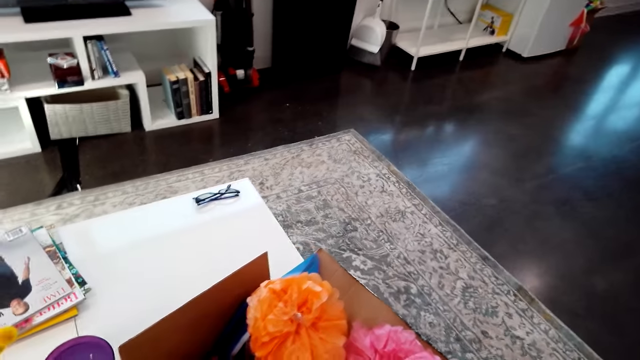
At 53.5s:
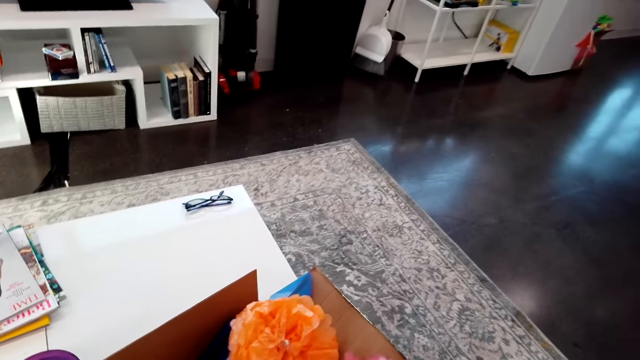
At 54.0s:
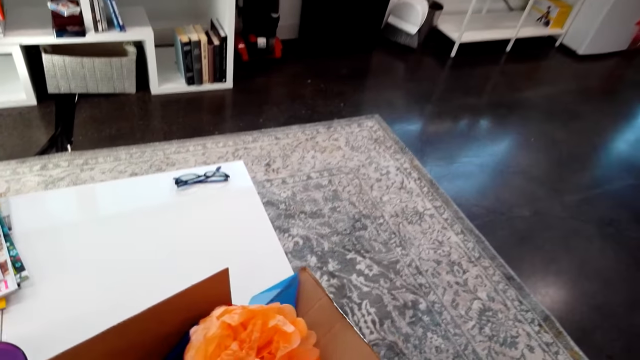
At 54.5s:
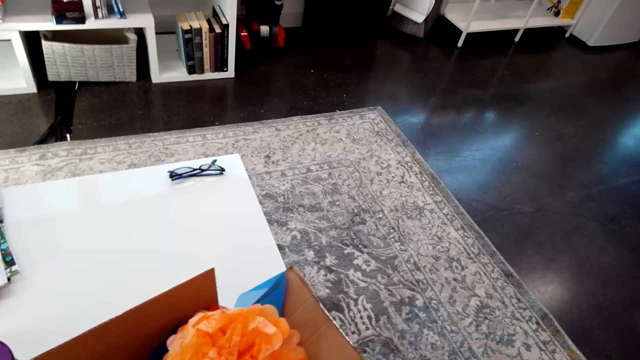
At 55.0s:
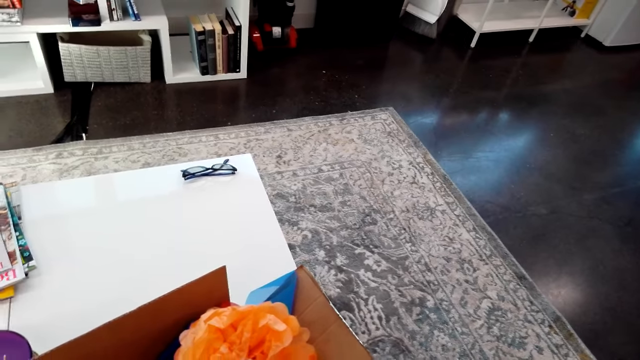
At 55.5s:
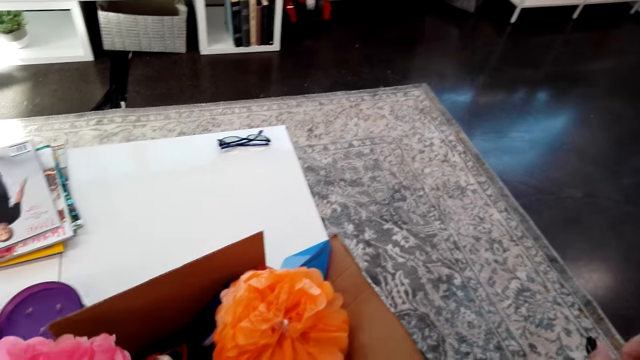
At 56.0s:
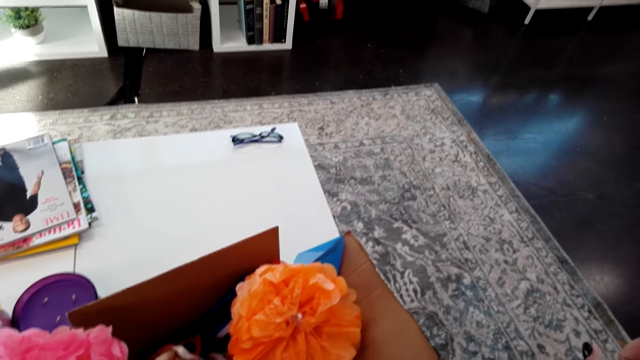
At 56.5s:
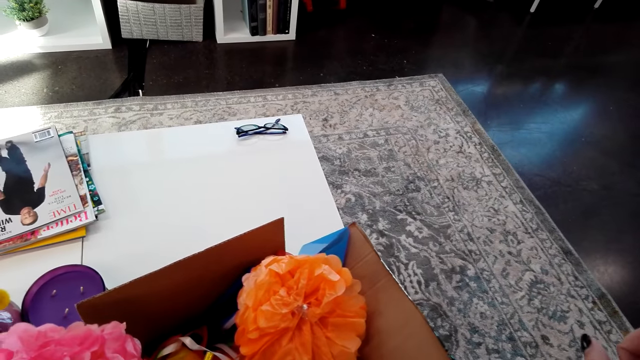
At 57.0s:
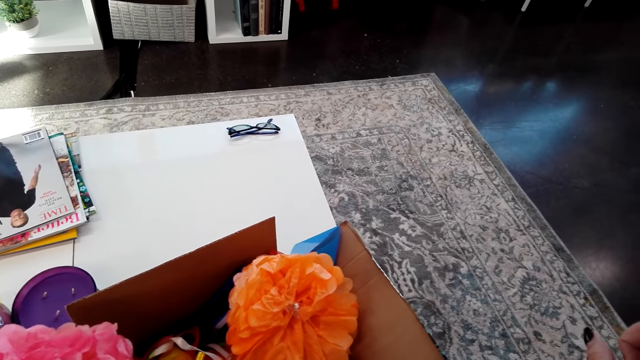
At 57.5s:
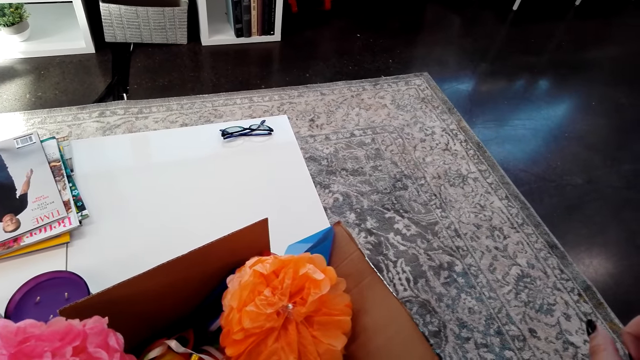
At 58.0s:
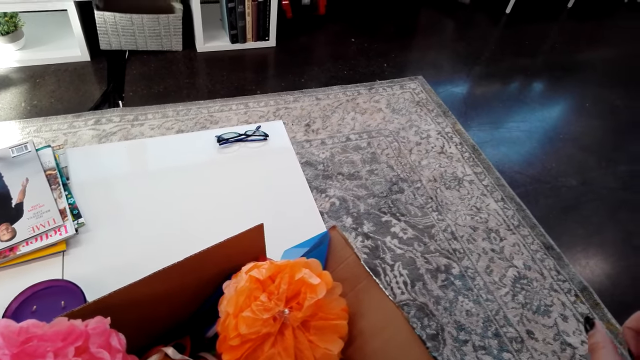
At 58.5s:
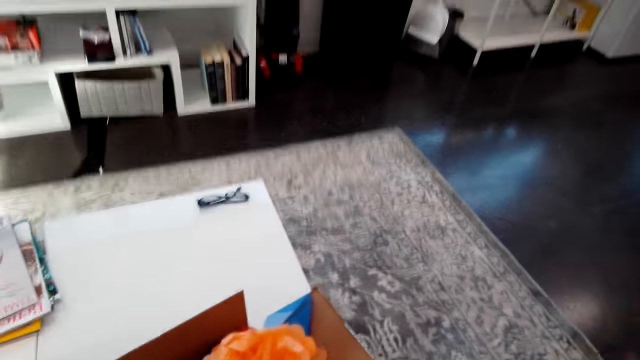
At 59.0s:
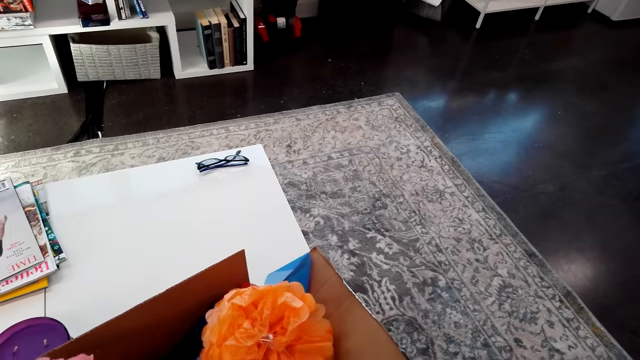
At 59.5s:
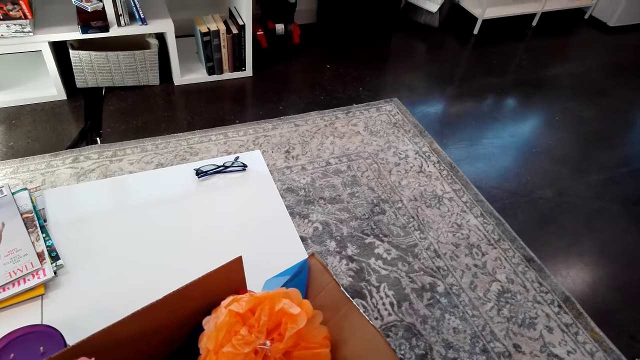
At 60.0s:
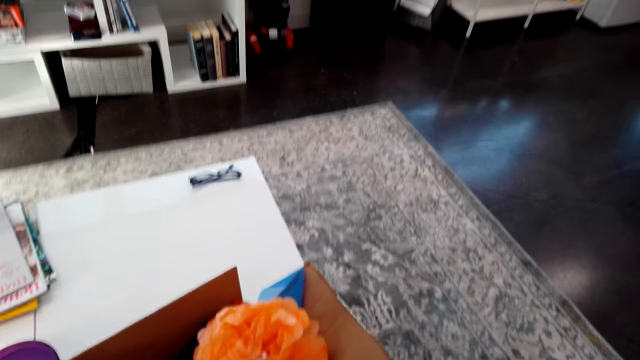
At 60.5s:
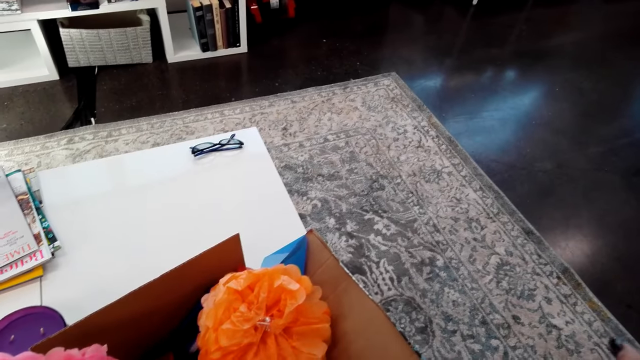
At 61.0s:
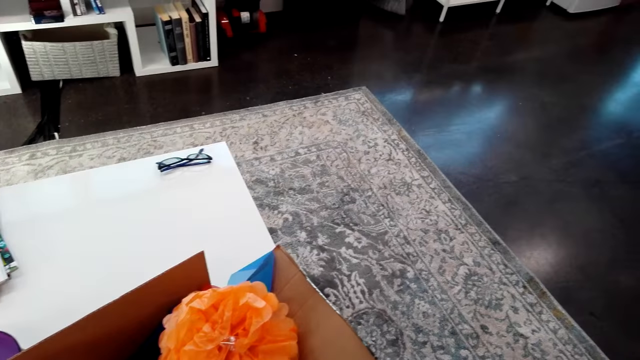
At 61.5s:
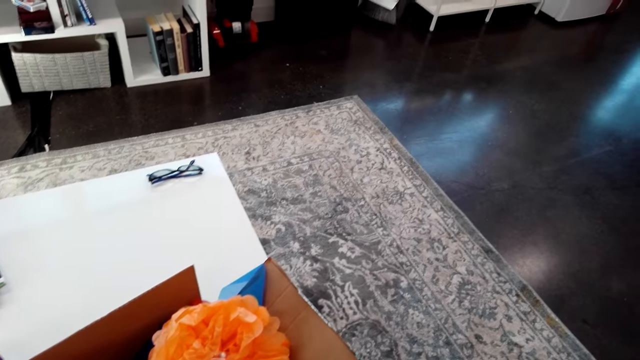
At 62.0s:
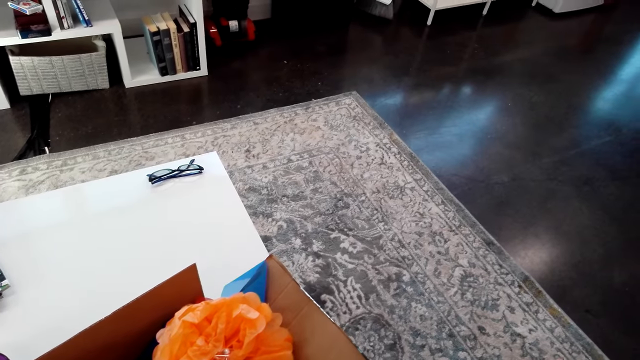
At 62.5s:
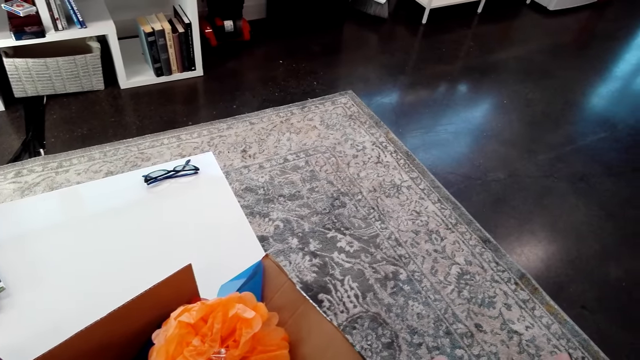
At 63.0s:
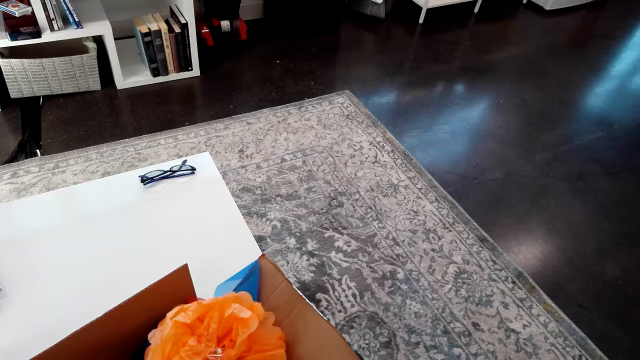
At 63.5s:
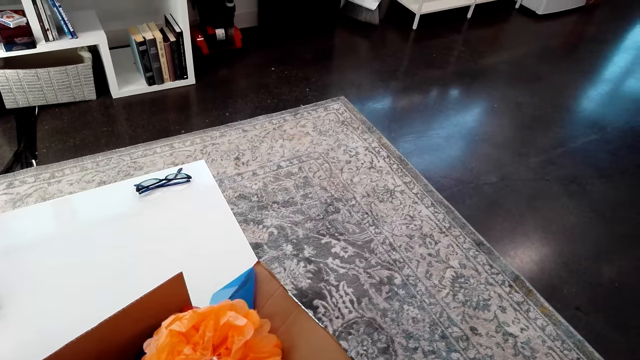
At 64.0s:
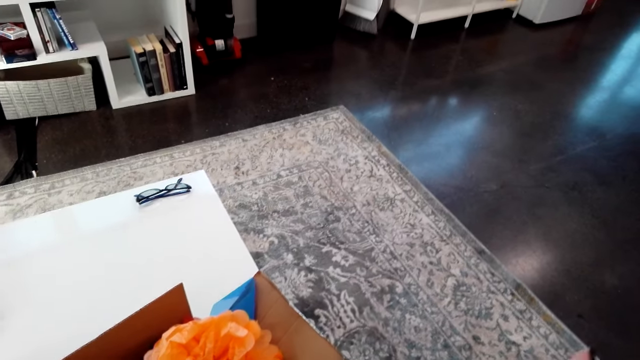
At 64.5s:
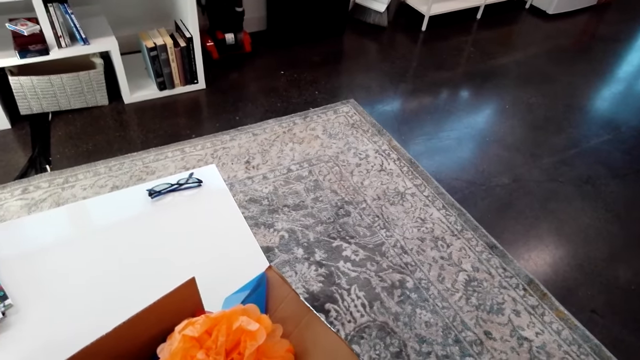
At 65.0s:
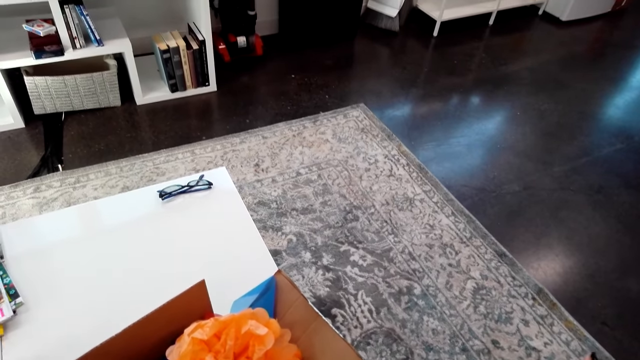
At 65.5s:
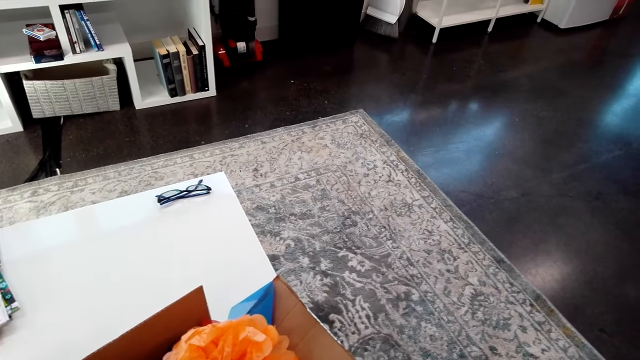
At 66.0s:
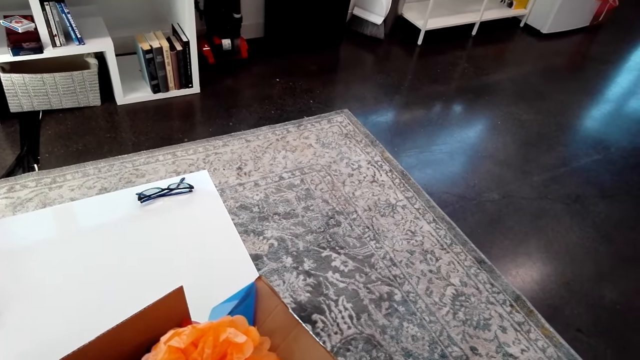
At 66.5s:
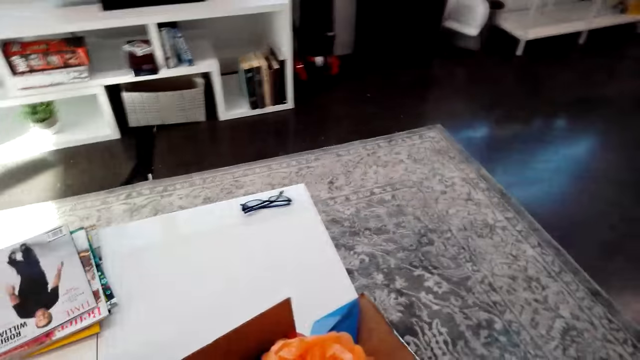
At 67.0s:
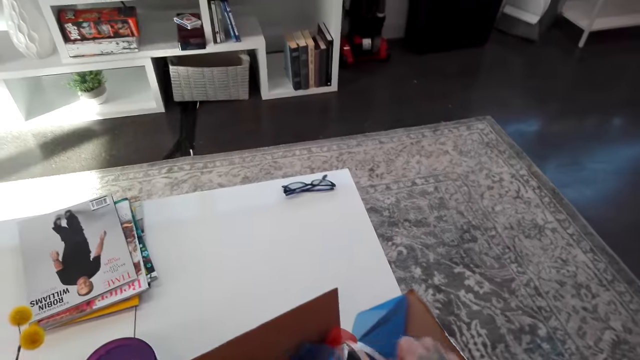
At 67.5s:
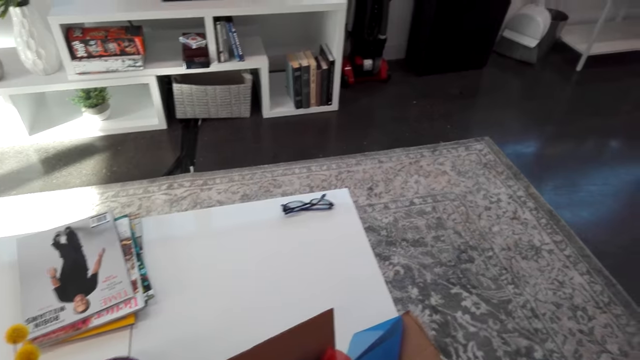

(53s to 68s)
The camera wearer talks to a man. The man talks to the camera wearer. The camera wearer talks to the man.

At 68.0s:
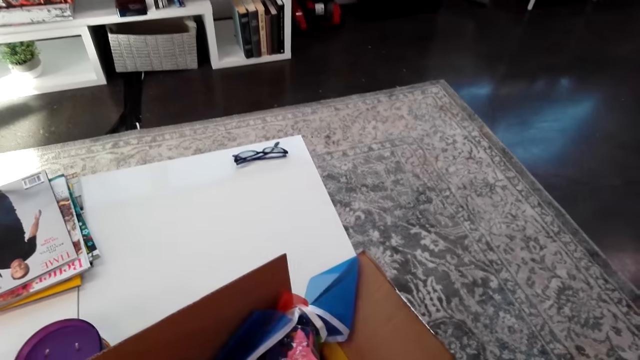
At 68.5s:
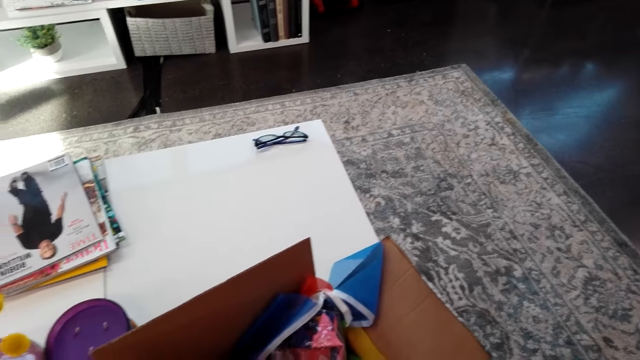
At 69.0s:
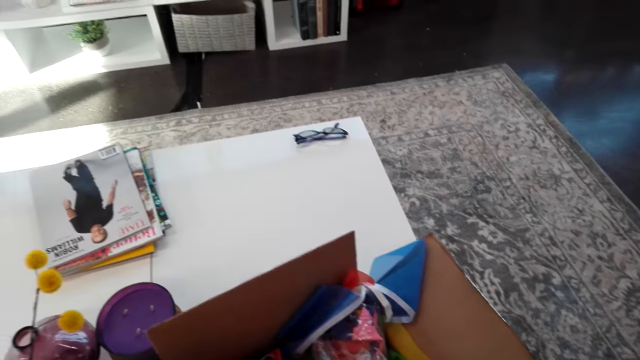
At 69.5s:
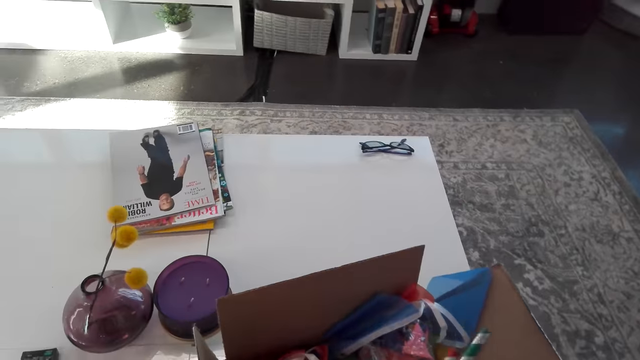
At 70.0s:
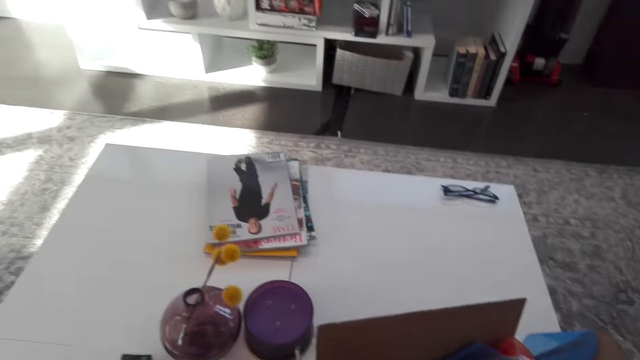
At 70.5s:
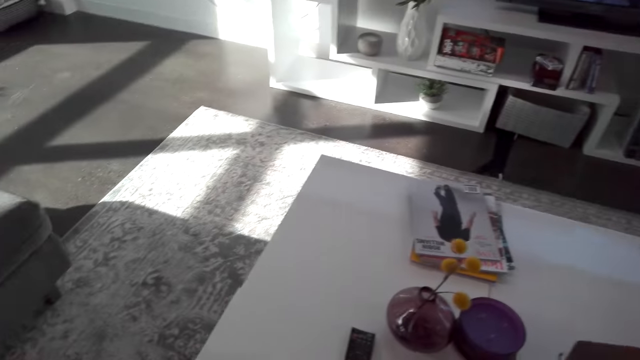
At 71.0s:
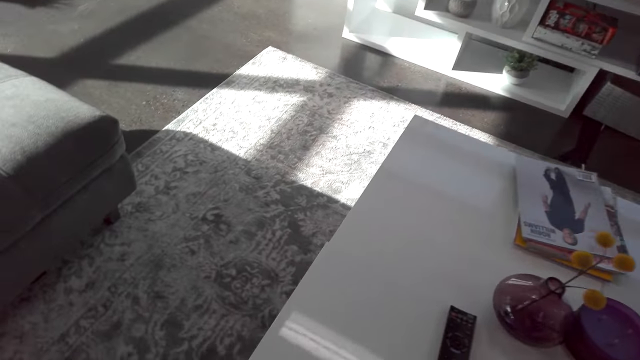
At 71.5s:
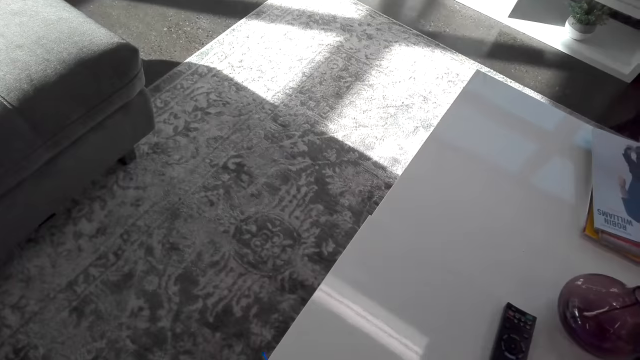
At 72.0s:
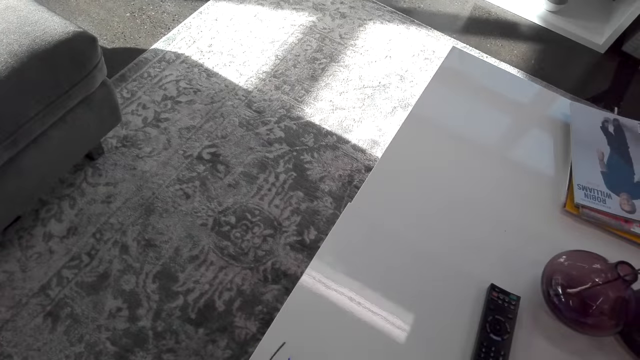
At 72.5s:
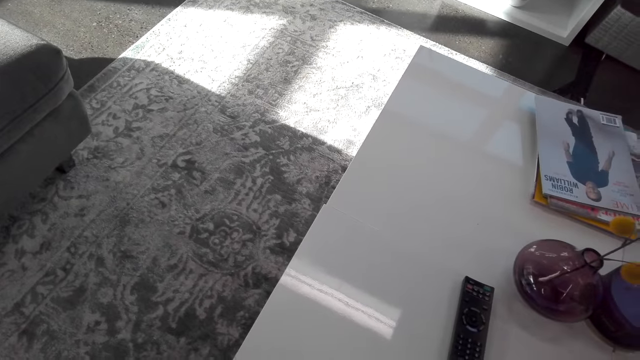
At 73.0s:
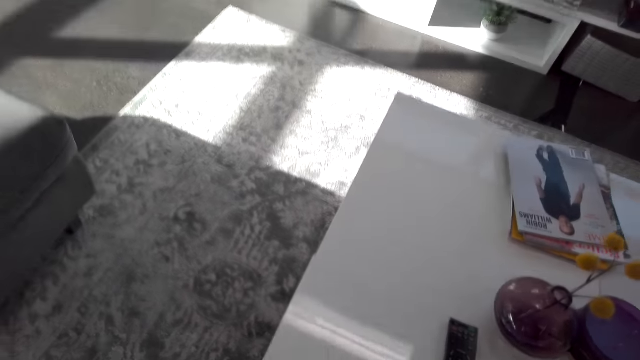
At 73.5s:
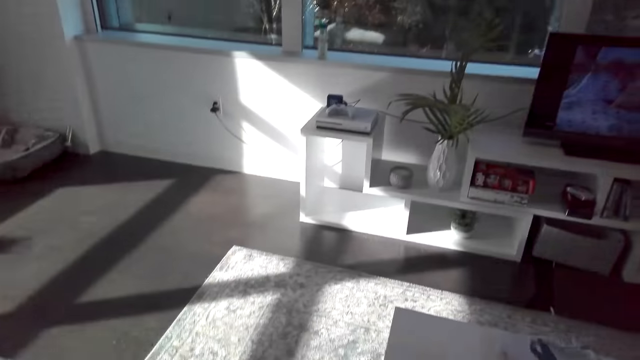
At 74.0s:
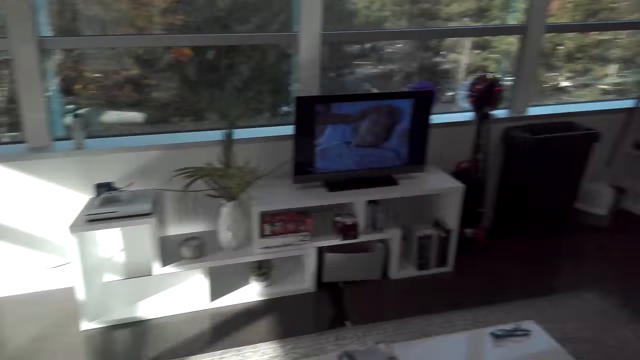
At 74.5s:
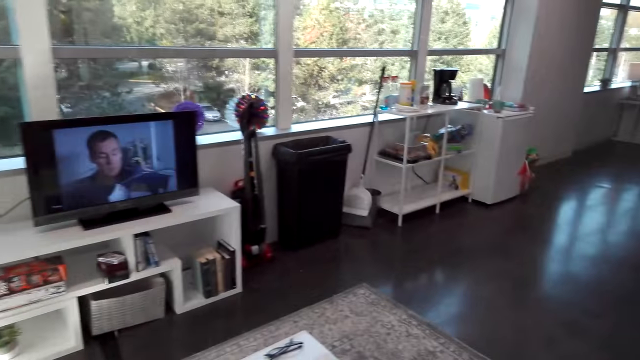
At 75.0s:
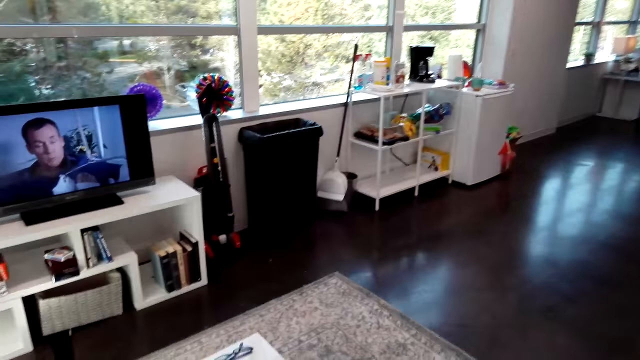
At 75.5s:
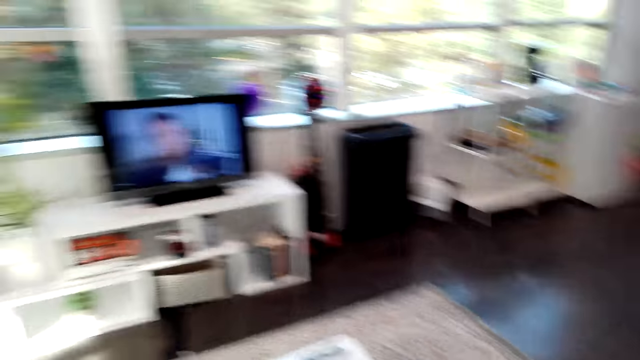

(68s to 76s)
A man talks to the camera wearer. The camera wearer looks around.
